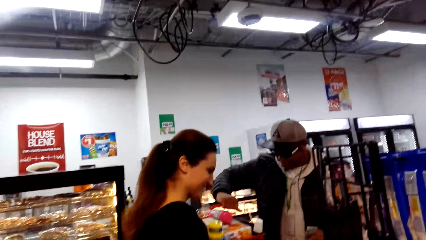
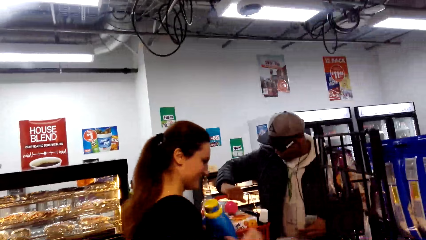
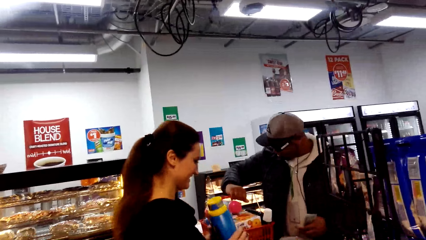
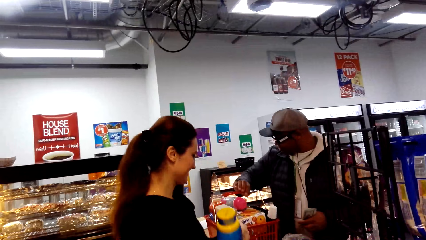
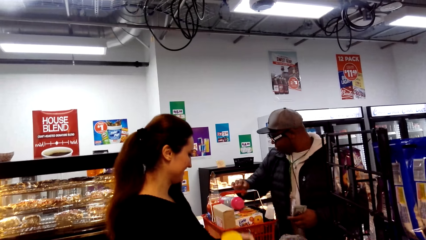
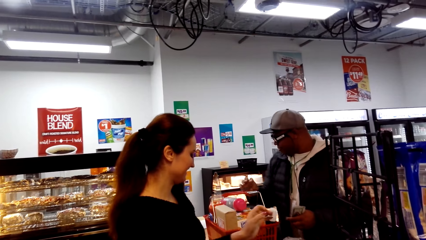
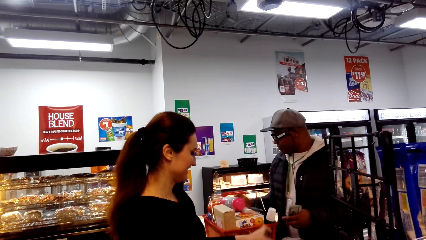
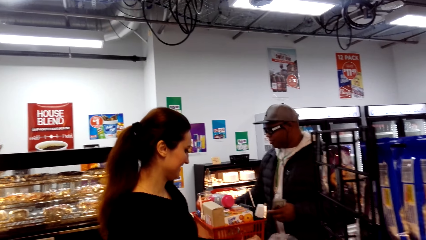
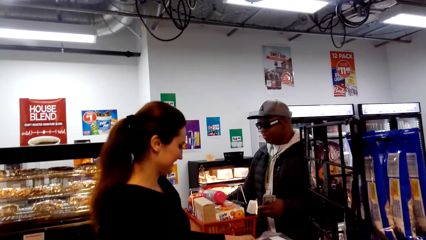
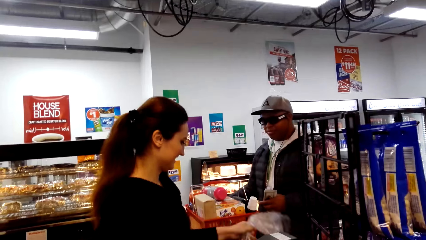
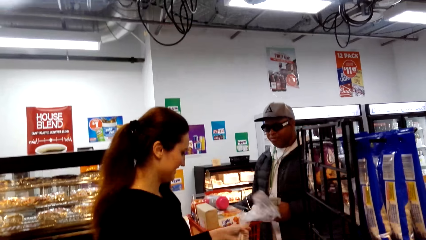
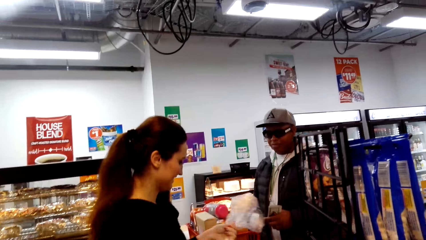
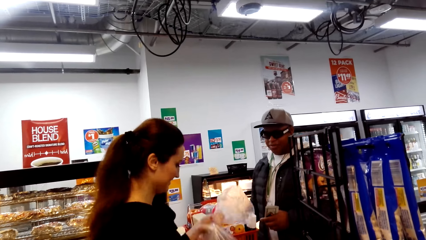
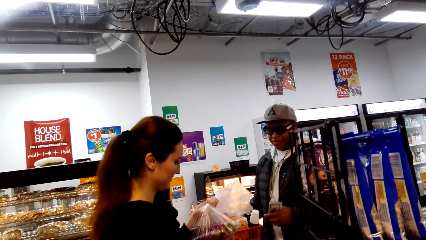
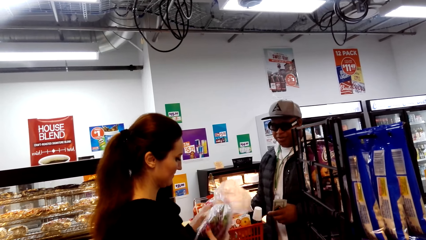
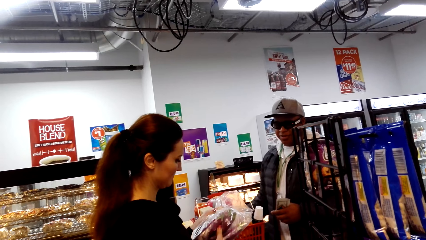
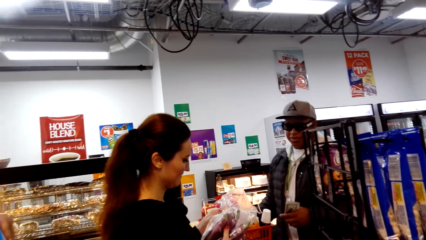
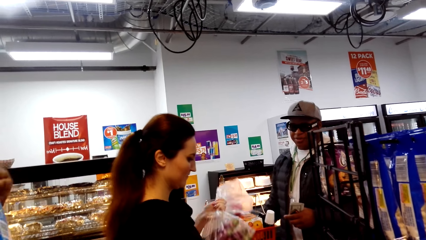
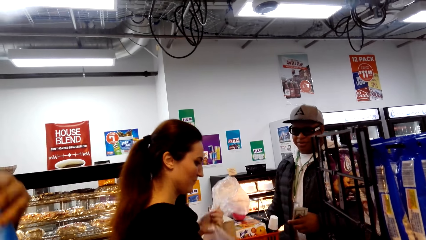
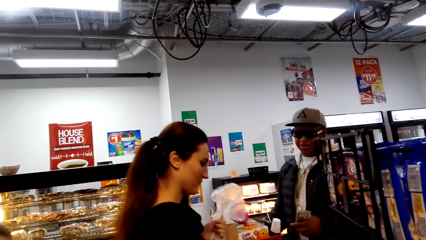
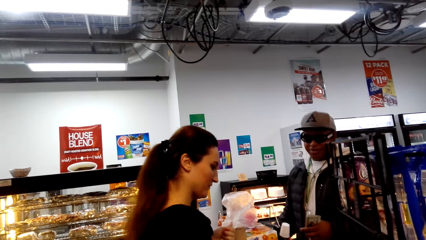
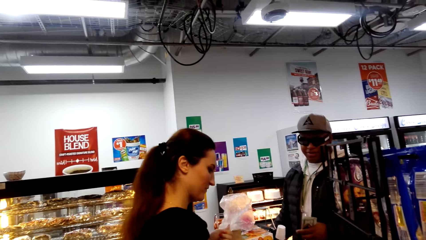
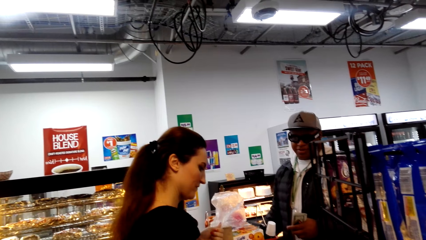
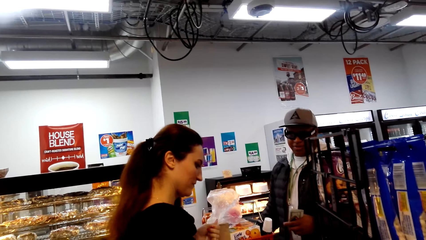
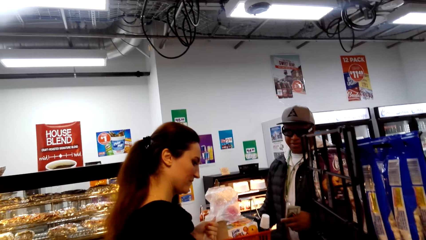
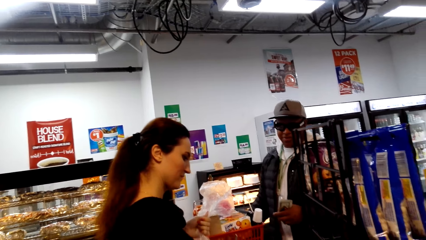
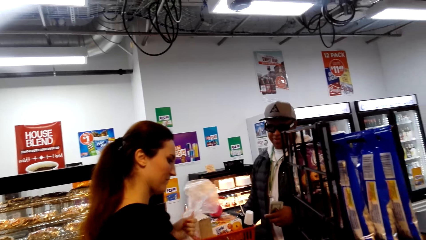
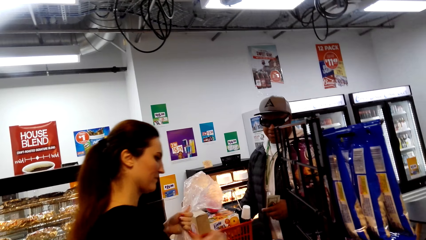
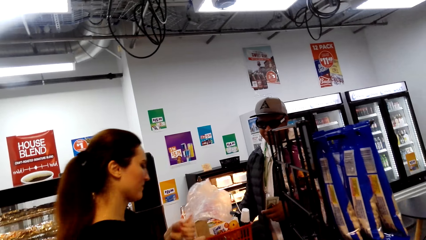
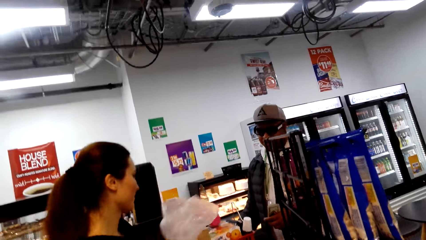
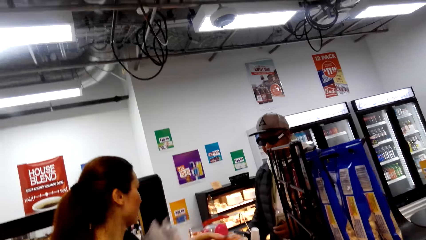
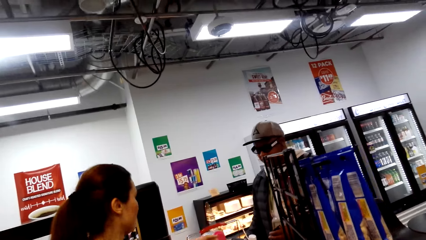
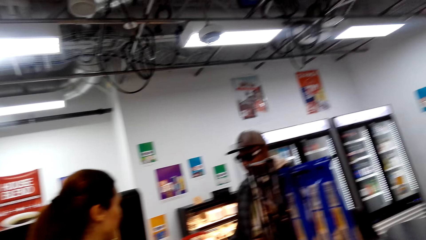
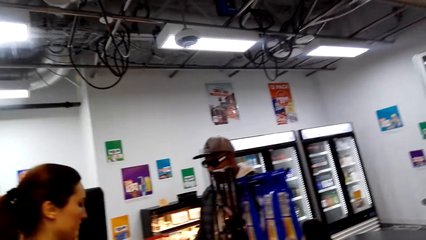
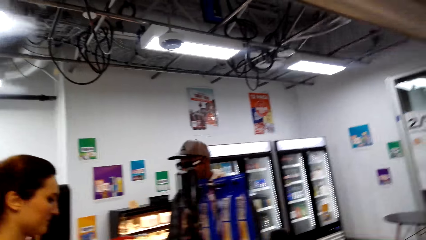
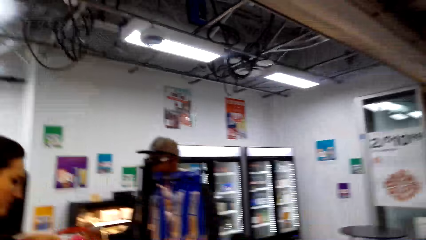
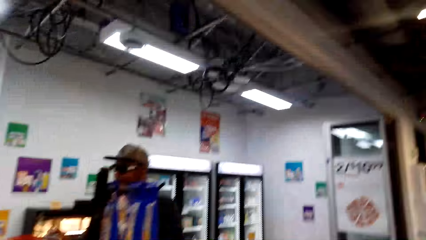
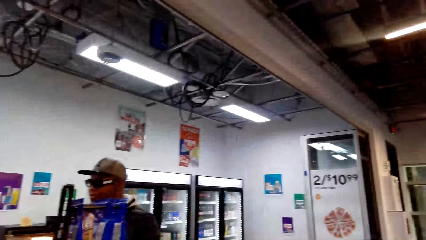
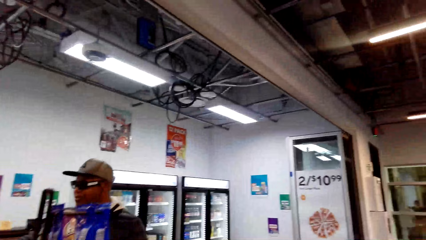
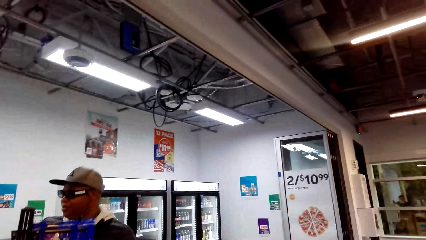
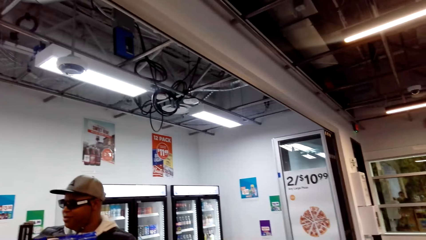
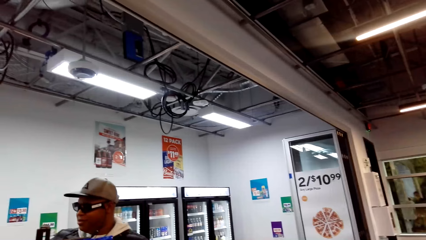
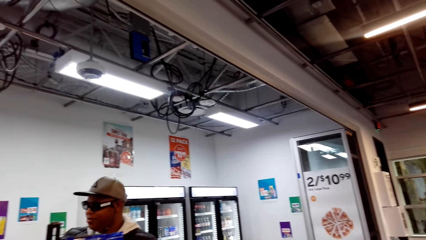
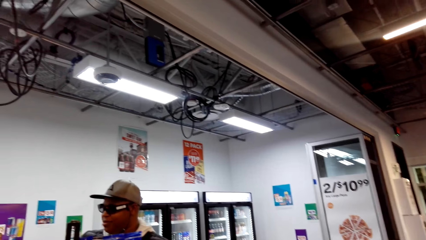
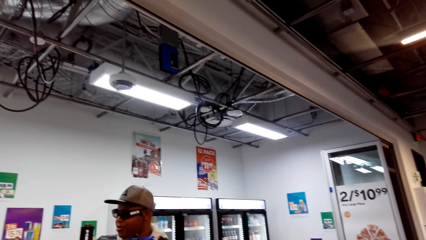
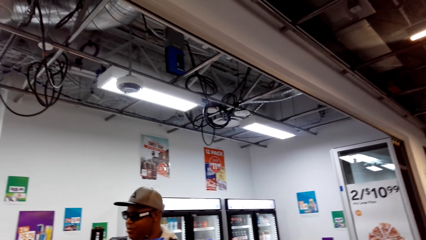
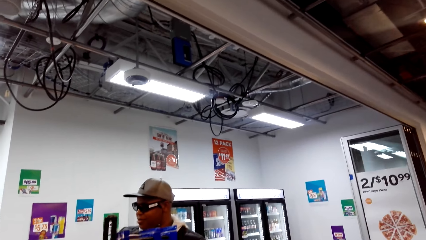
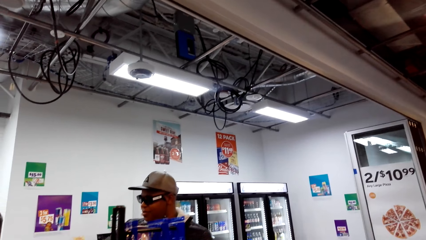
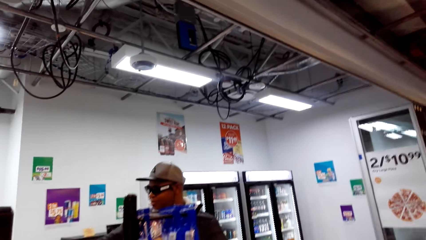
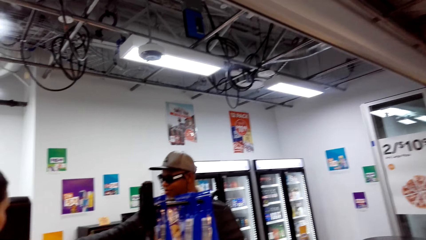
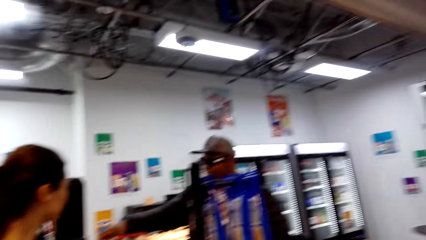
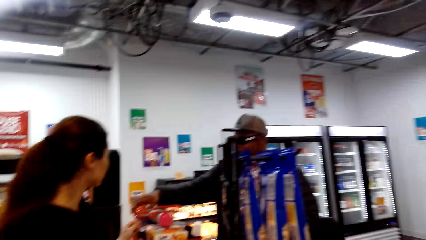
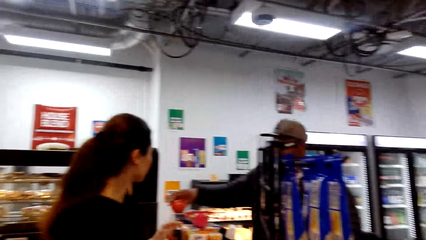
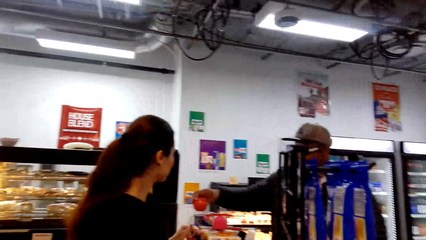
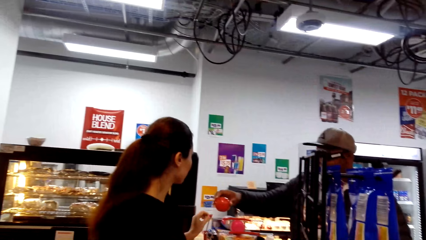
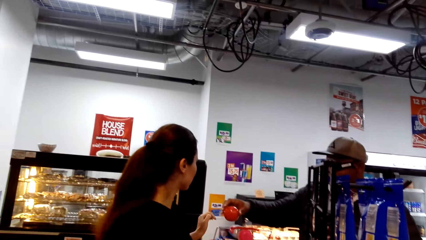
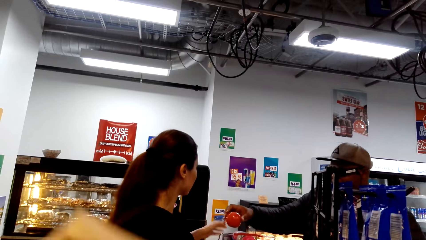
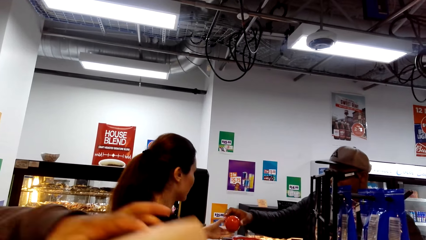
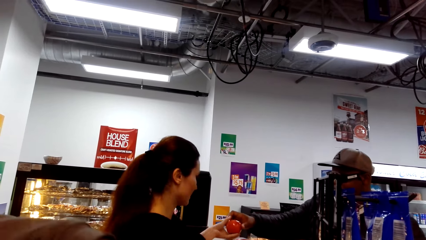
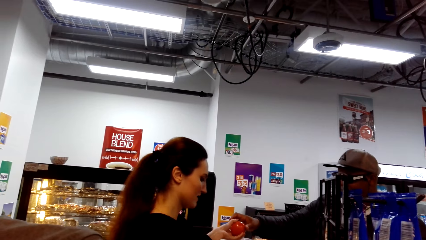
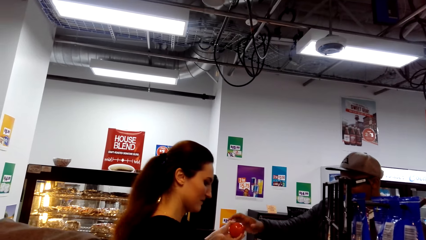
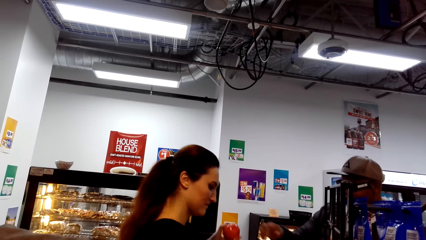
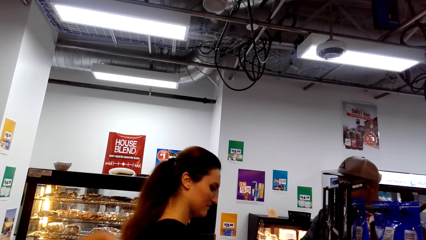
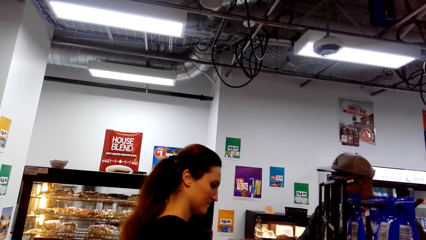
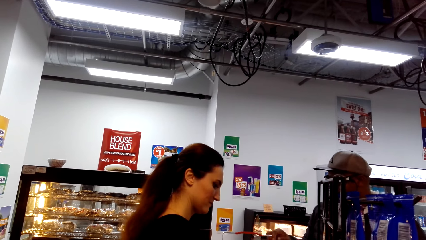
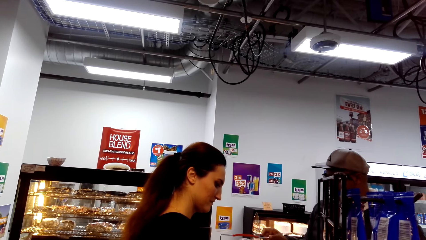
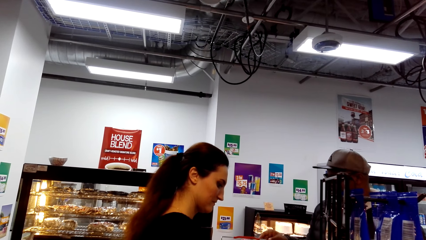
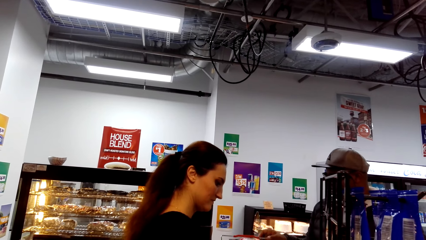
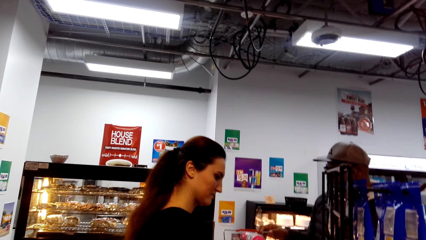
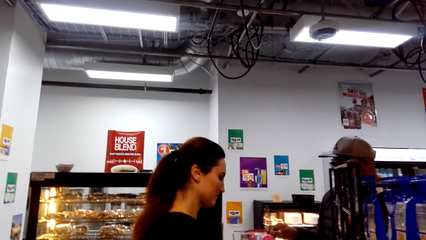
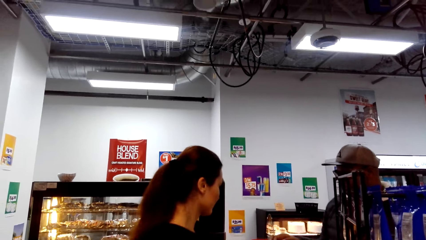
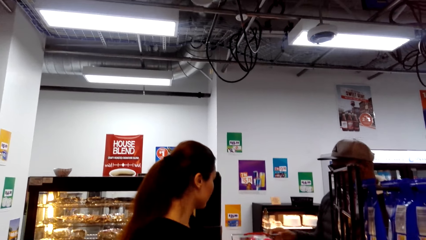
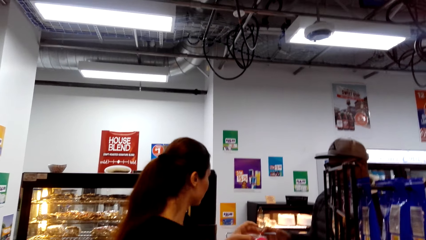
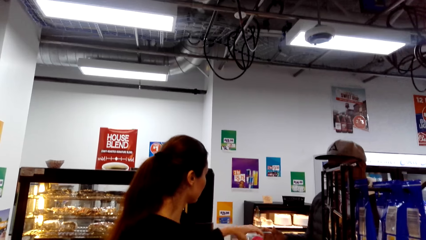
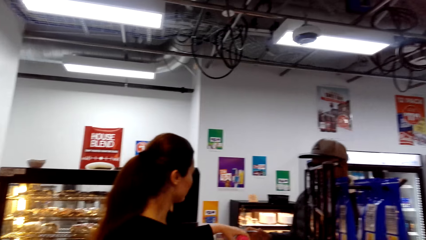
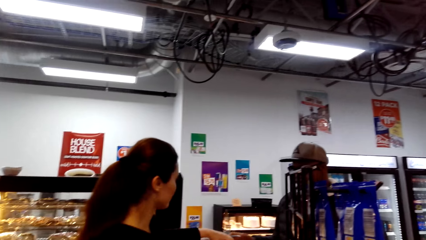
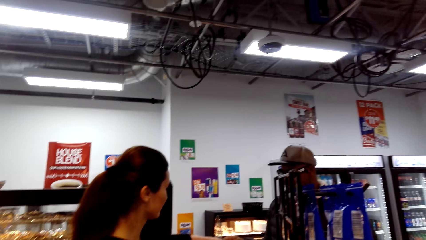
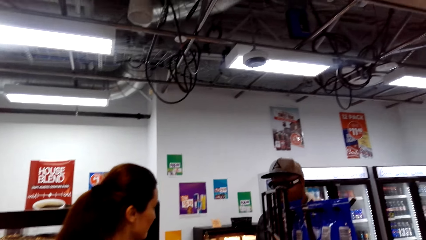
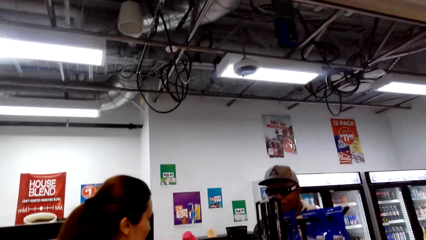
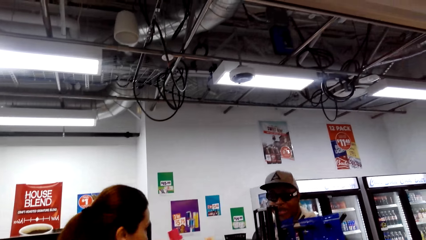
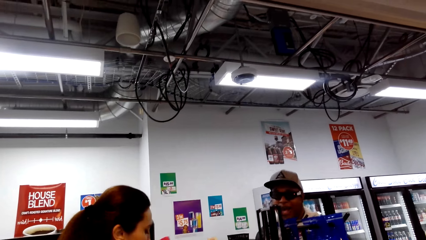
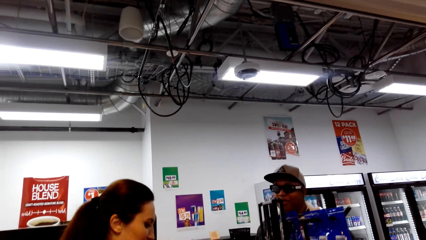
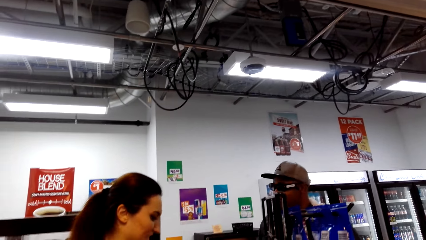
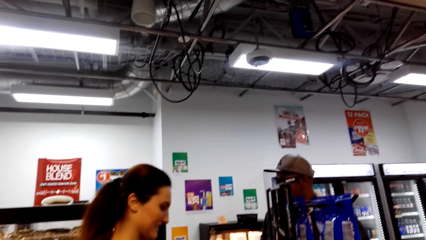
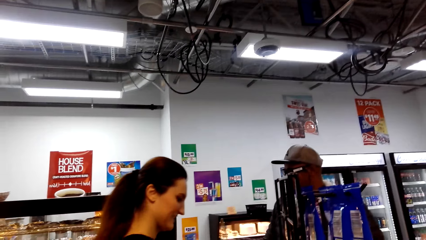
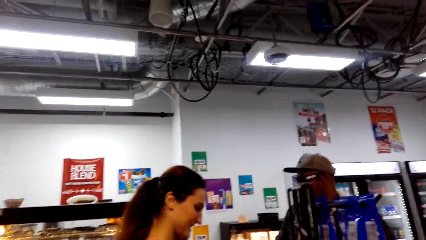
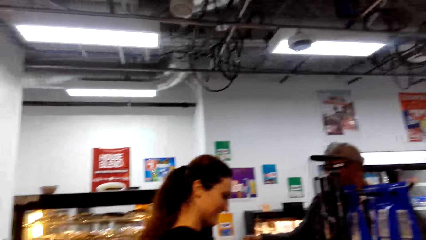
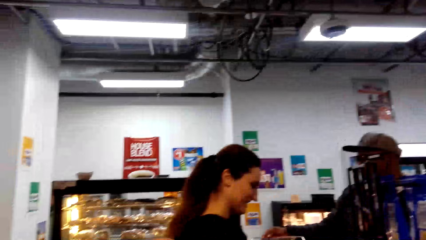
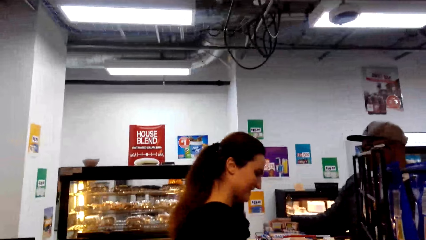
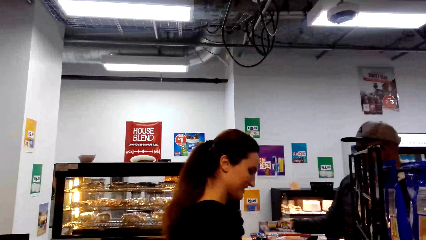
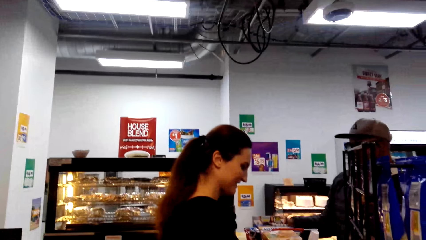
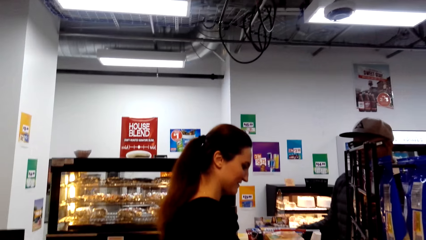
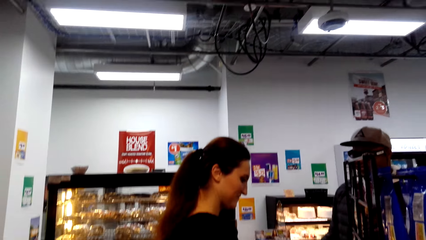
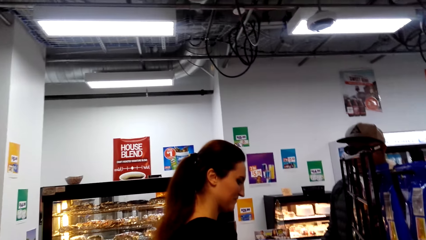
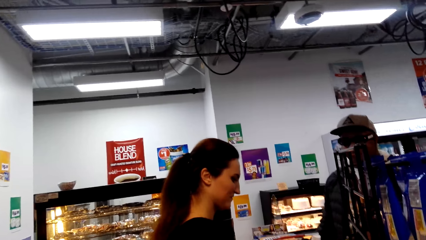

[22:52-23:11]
The camera wearer looks around. A person calculates shopping for another person. The second person gives the first person some items. A third person packs the shopping in the shopping bag. The first person calculates items for the second person. The first person calculates items for the second person again.
